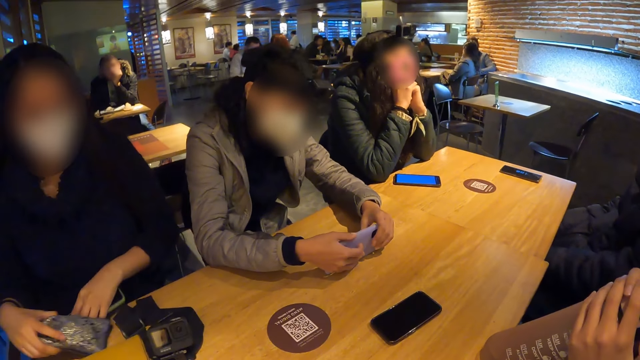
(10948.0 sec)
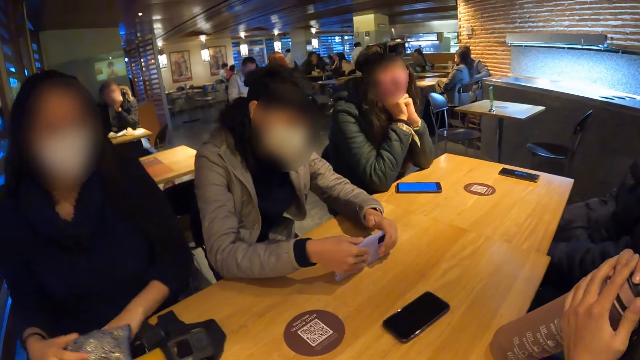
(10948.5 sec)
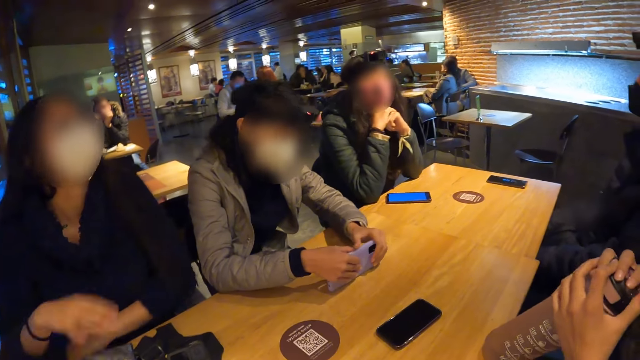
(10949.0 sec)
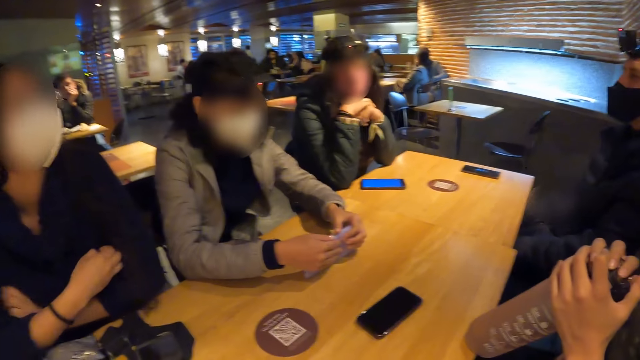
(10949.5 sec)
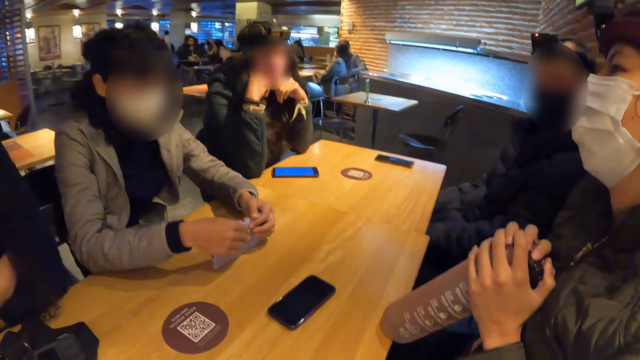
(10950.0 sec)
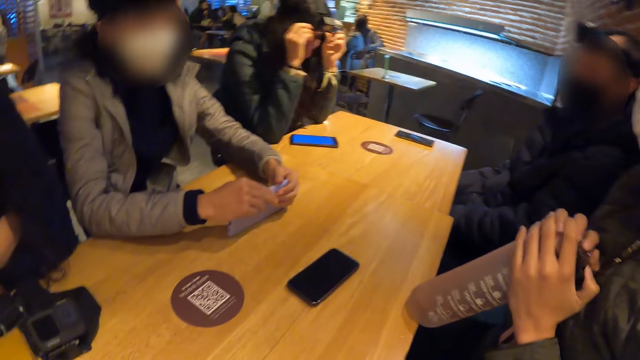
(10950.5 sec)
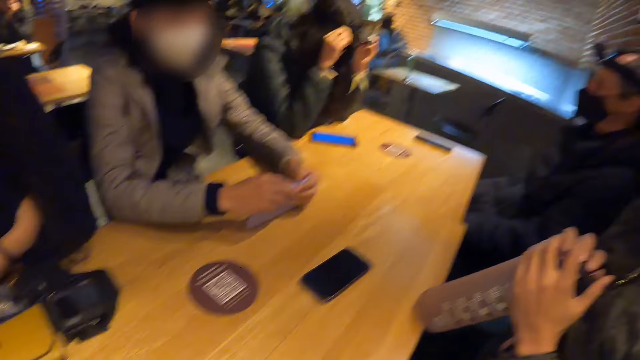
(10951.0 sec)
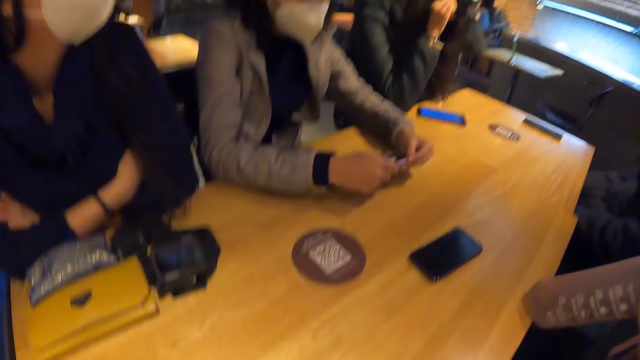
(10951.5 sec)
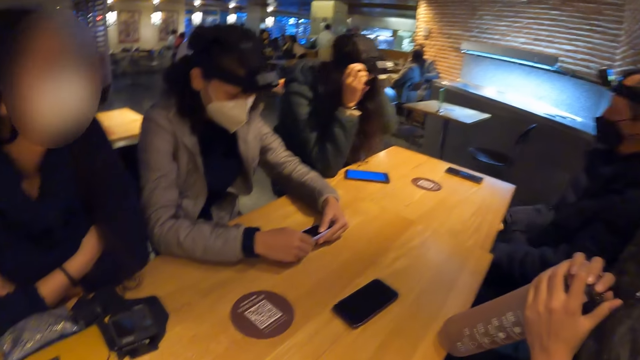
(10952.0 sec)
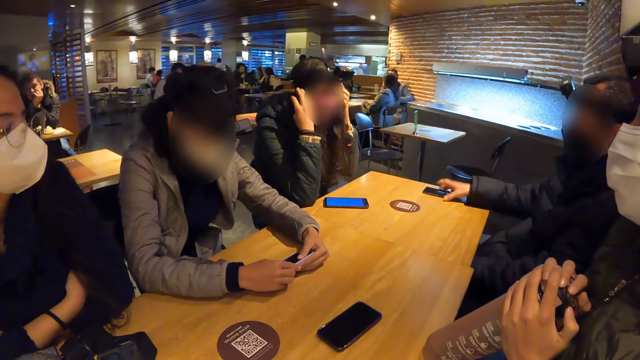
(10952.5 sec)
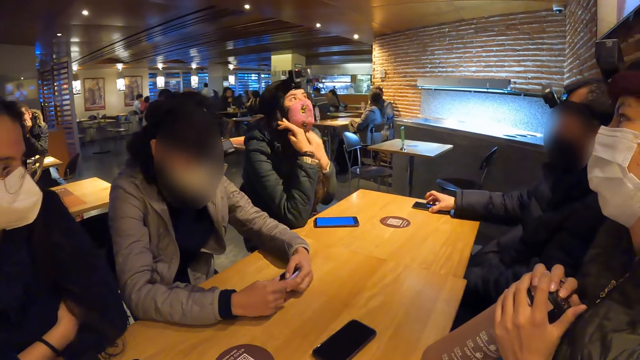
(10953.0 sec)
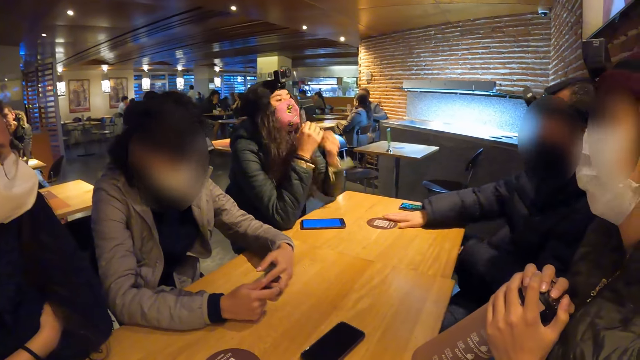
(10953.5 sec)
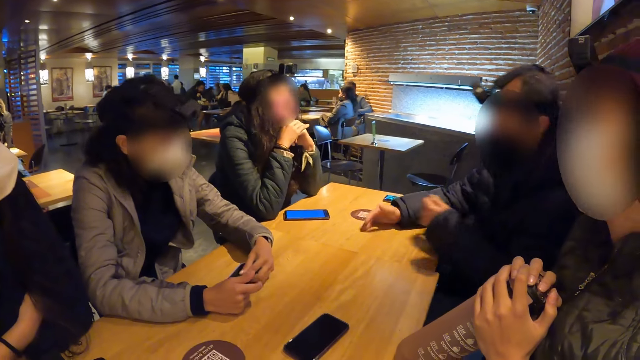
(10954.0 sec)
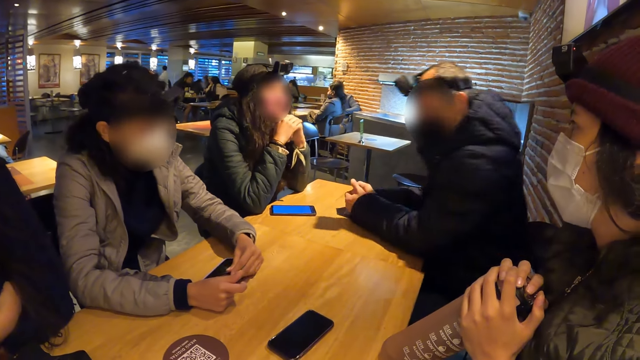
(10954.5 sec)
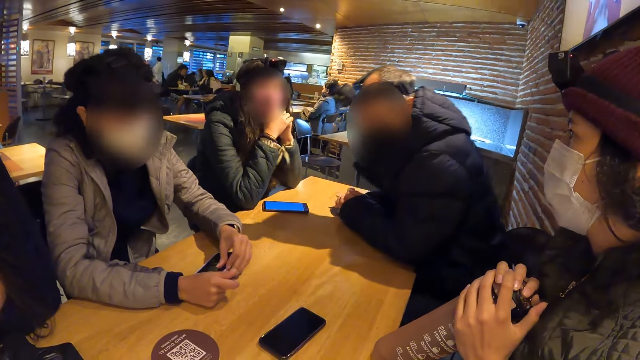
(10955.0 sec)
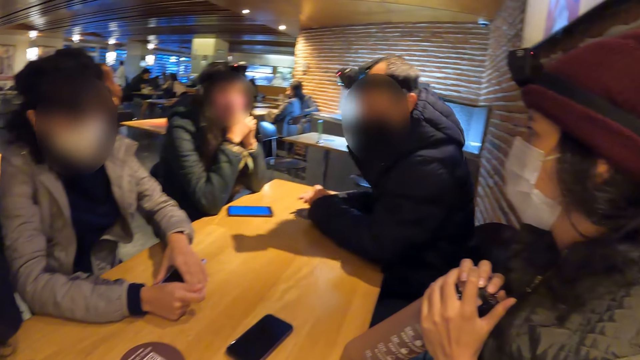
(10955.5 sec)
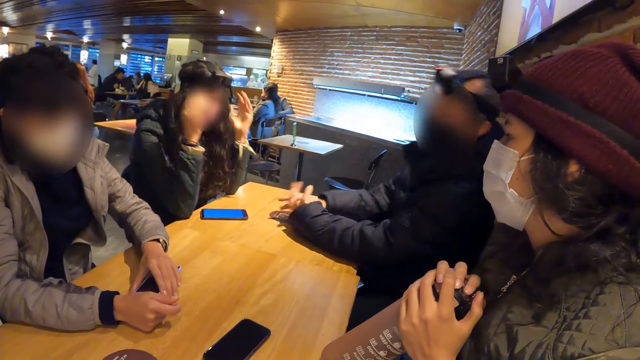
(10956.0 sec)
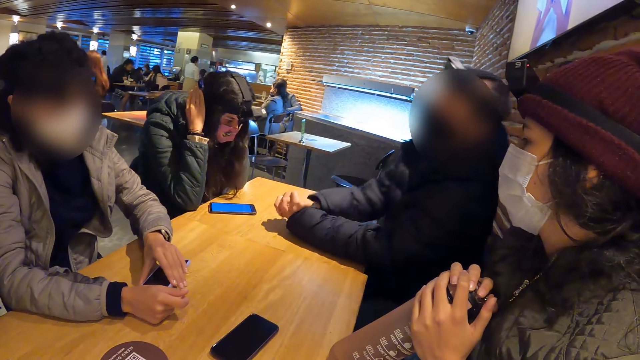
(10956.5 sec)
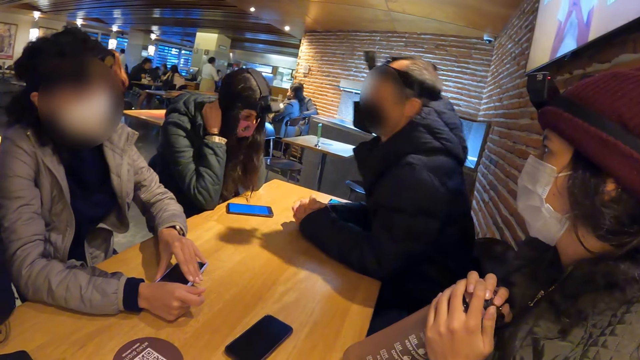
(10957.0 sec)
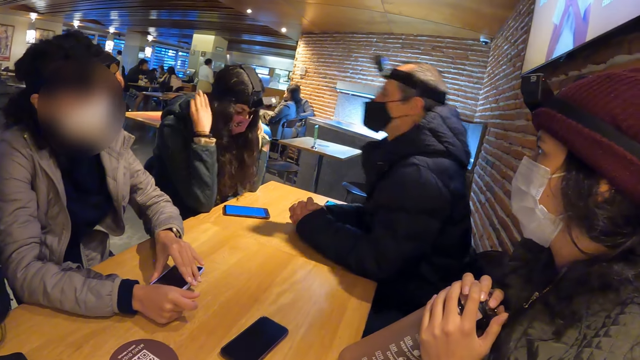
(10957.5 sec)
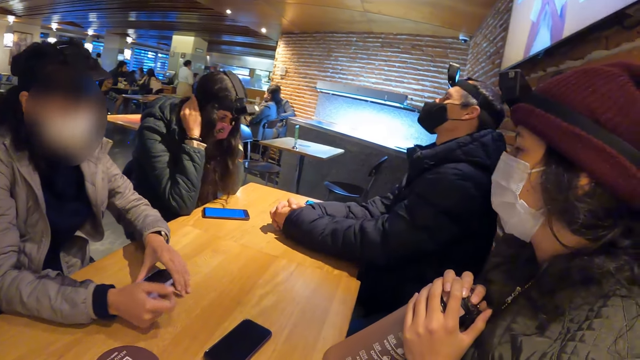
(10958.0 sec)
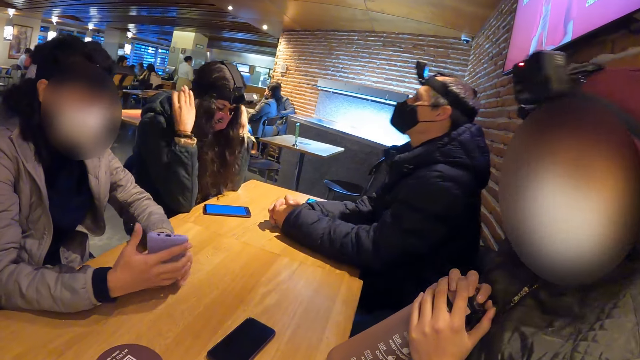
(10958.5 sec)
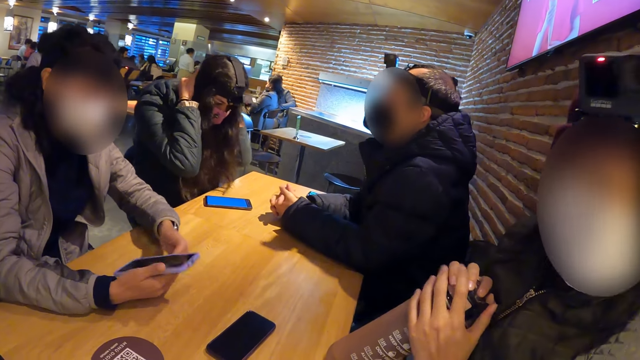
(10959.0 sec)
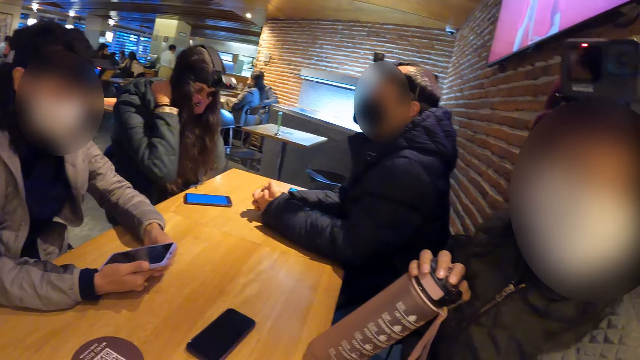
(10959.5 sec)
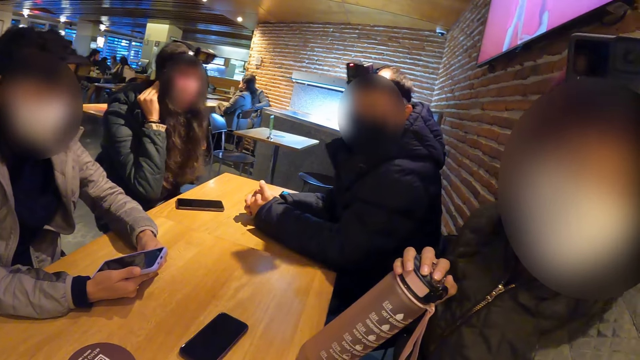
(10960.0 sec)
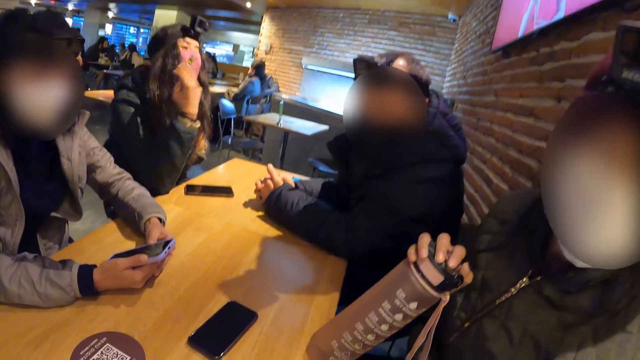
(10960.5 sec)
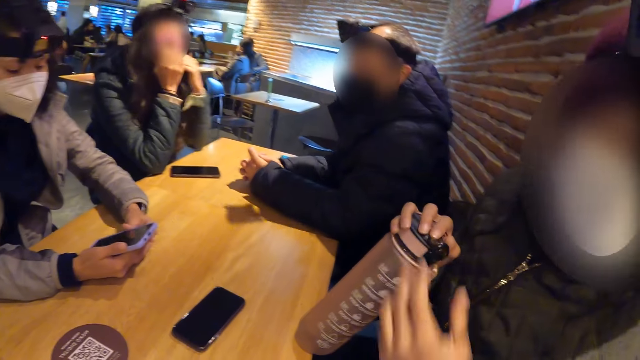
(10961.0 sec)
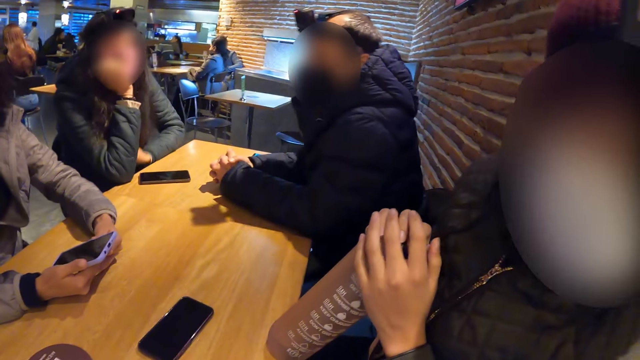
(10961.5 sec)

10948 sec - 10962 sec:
A woman touches the head camera on the table with her right hand. A lady puts her phone on the table. Another woman adjusts the head camera on her head with both hands. A man checks the phone on the table with his right hand. The other woman pats her hair with both hands. The man rests his hands on the table.

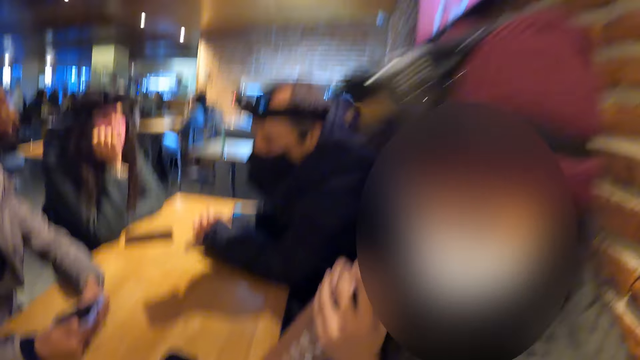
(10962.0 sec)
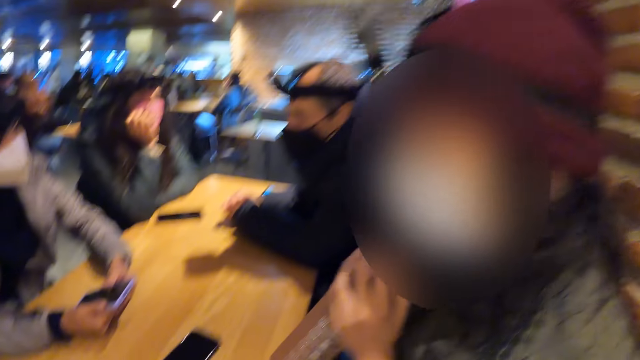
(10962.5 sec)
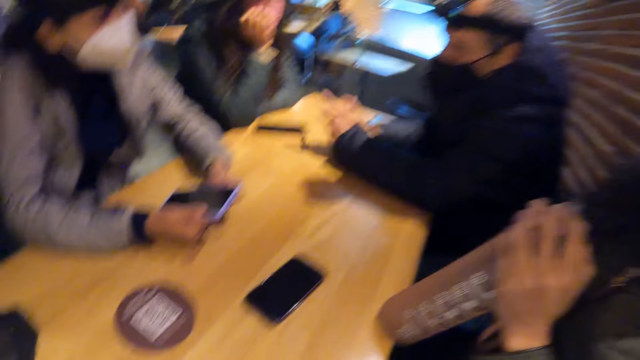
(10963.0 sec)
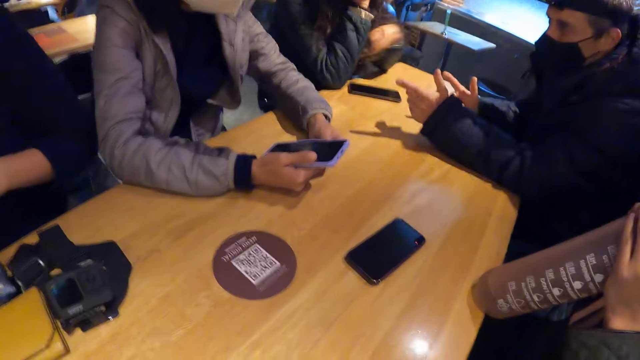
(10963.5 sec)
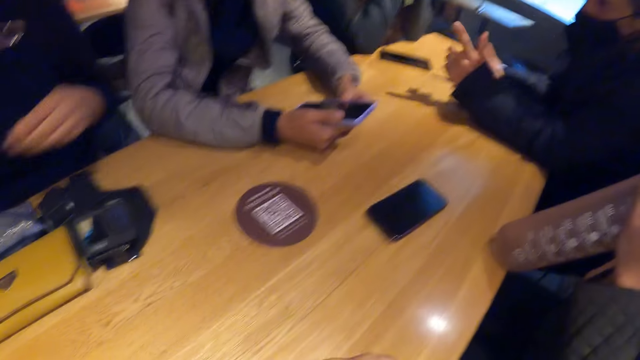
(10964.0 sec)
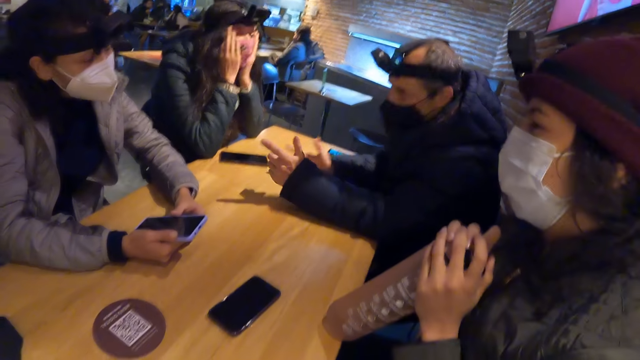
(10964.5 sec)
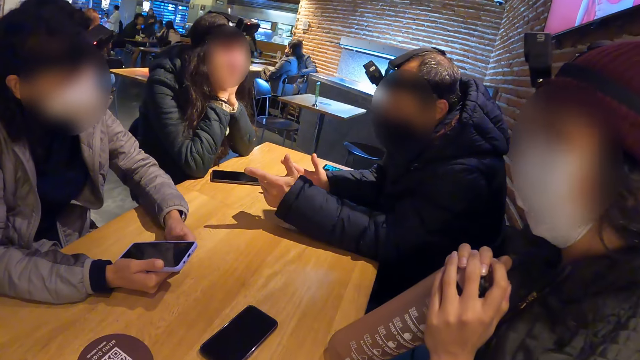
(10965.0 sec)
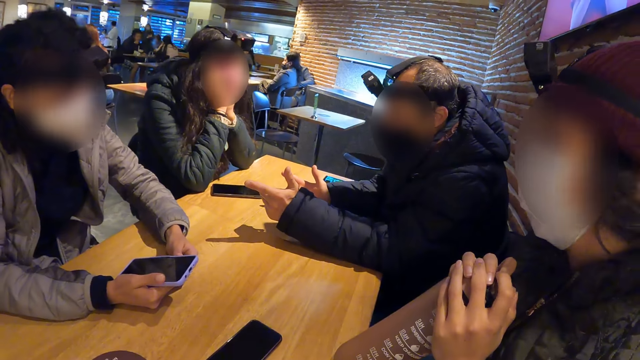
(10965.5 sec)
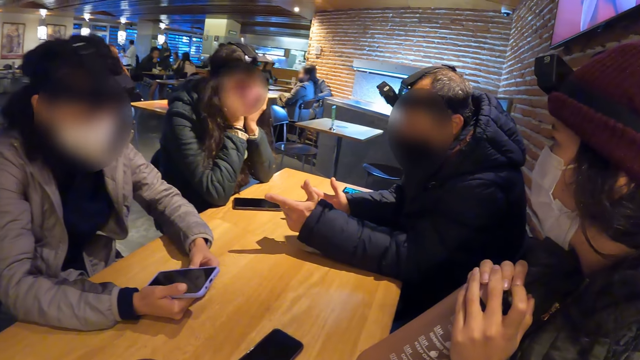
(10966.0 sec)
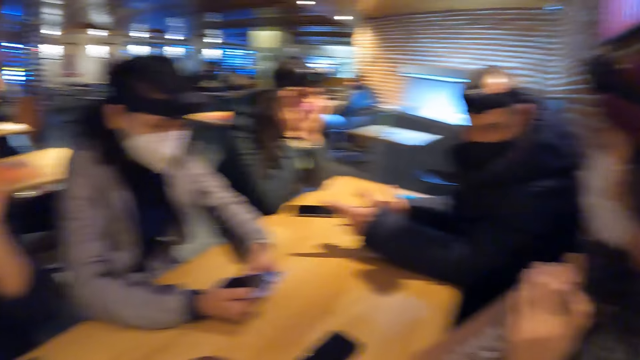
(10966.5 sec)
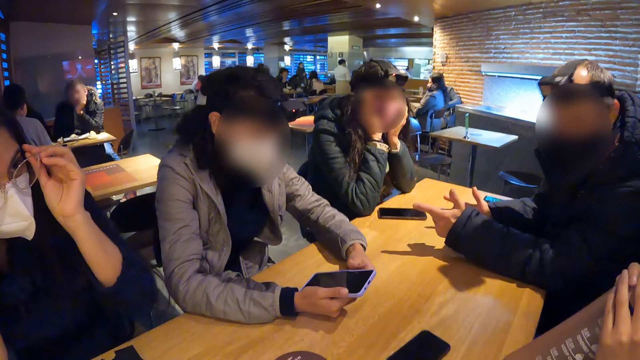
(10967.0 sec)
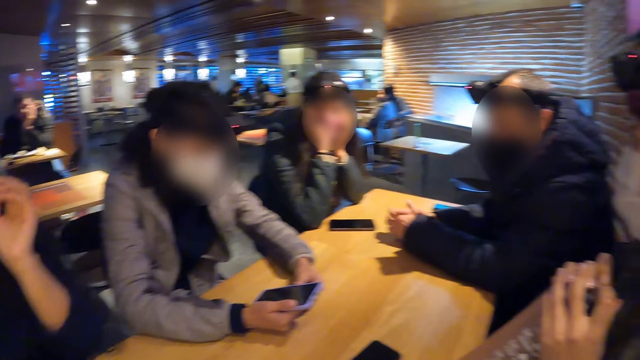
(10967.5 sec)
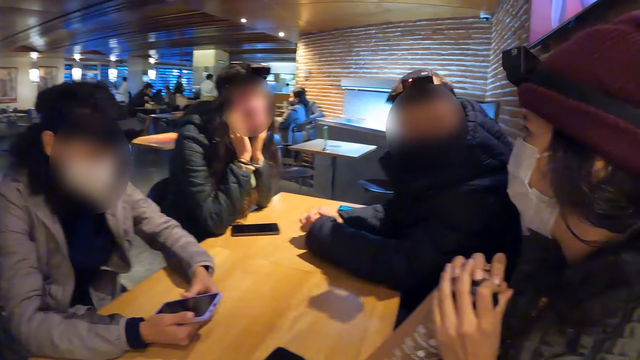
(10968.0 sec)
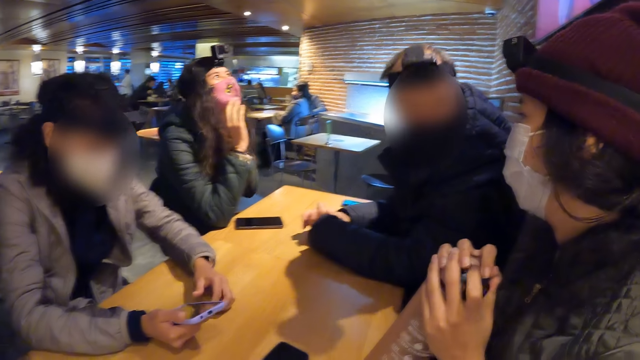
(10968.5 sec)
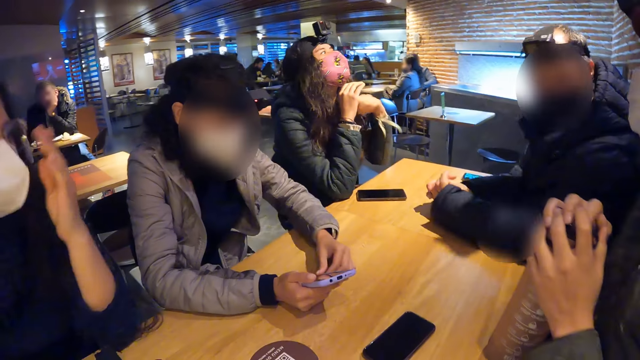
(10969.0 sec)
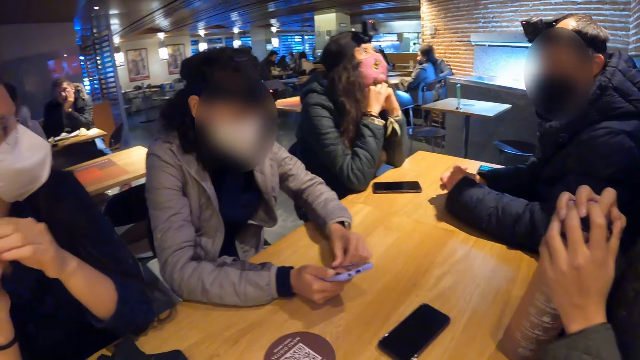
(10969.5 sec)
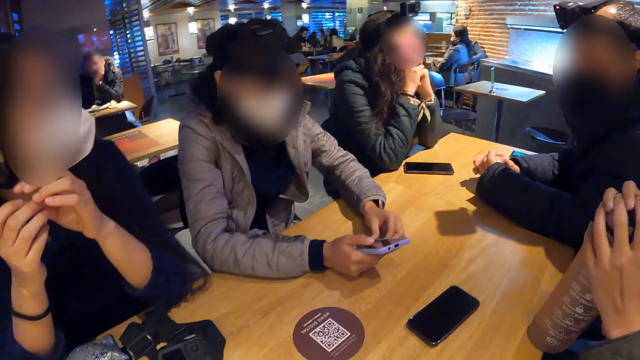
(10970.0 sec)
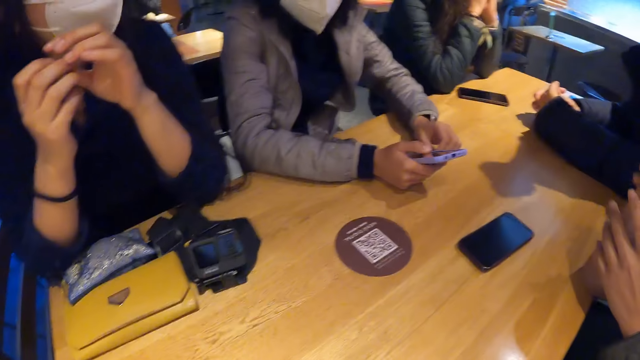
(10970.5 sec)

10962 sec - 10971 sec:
A lady holds her chin. A woman wears a pair of glasses on her face with both hands. A man speaks.
